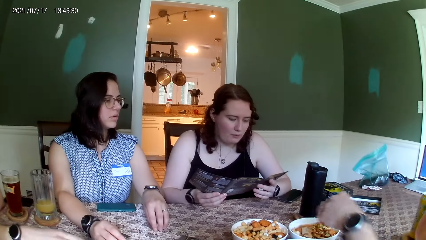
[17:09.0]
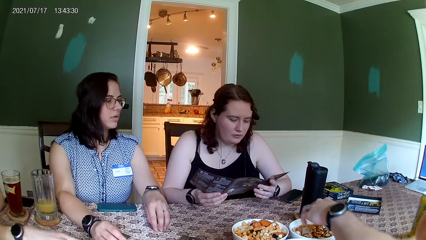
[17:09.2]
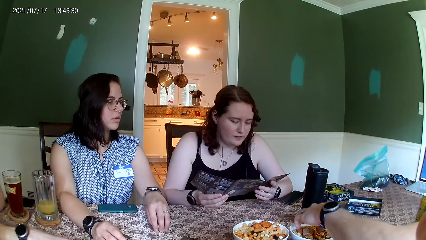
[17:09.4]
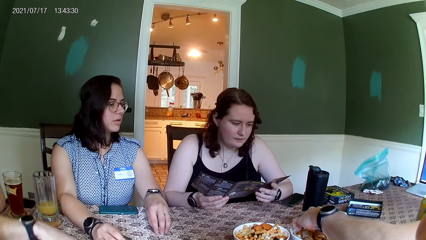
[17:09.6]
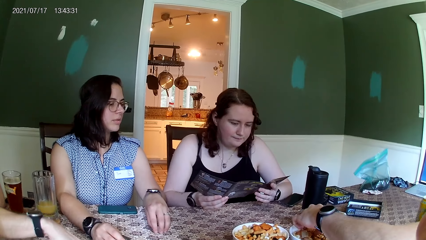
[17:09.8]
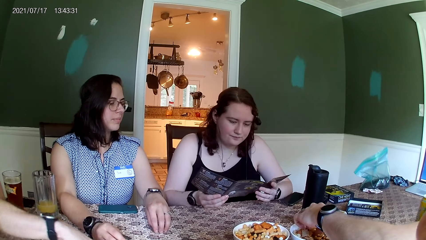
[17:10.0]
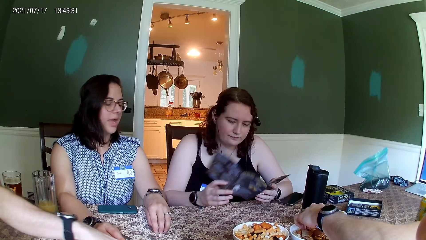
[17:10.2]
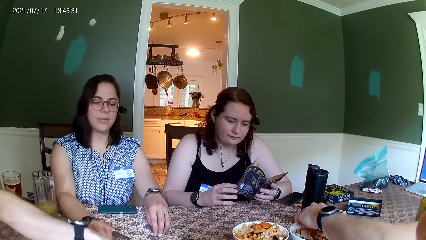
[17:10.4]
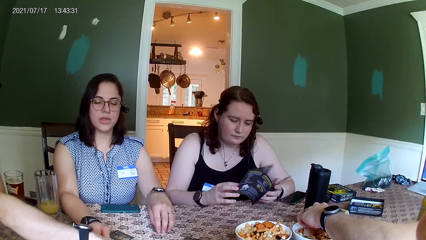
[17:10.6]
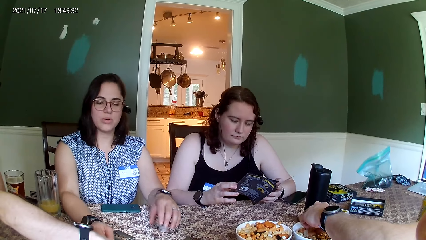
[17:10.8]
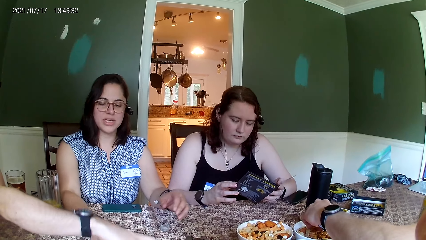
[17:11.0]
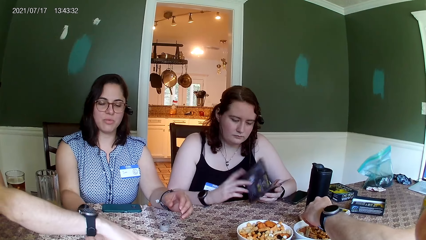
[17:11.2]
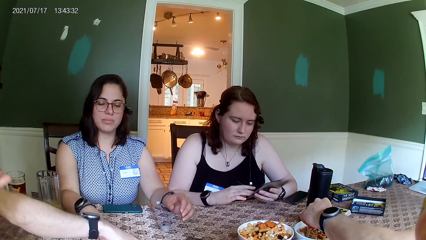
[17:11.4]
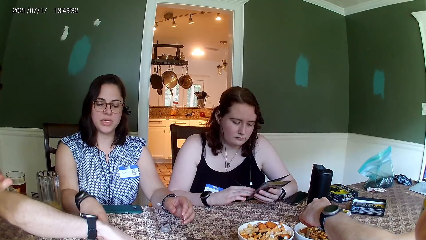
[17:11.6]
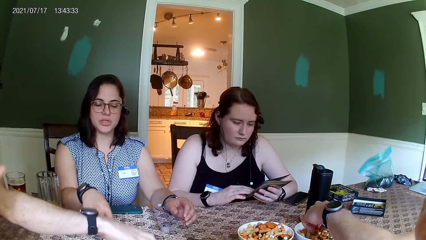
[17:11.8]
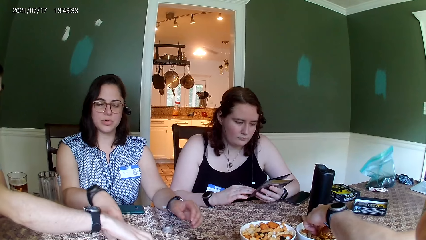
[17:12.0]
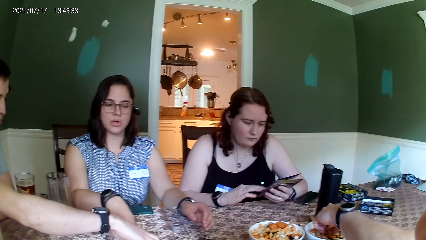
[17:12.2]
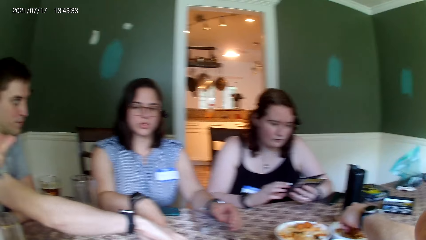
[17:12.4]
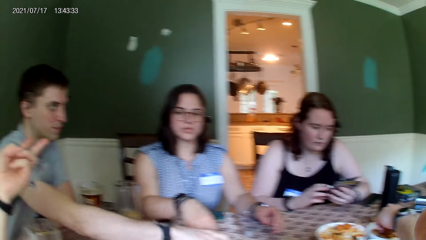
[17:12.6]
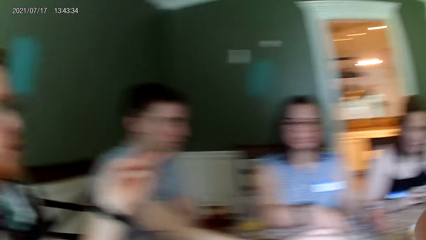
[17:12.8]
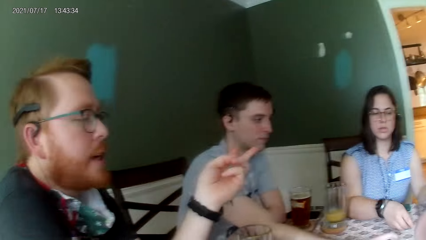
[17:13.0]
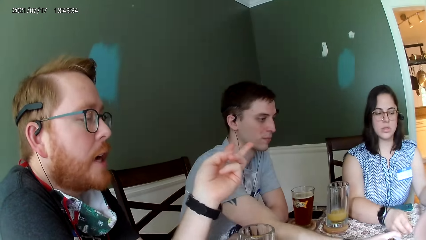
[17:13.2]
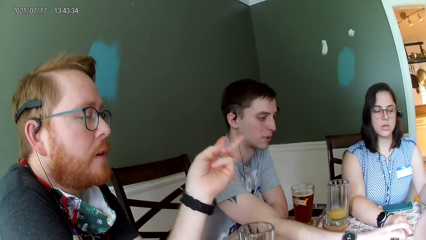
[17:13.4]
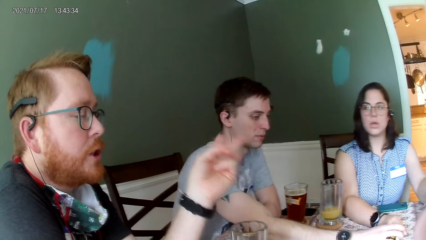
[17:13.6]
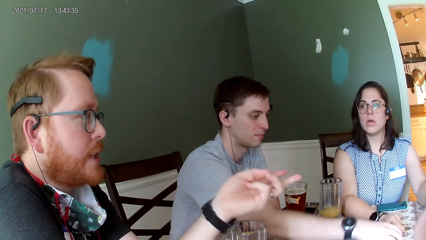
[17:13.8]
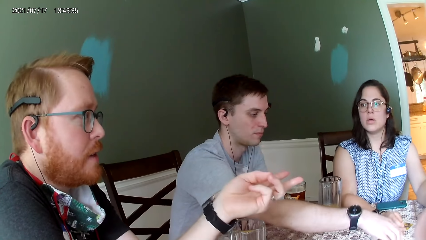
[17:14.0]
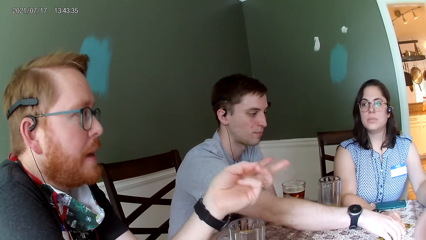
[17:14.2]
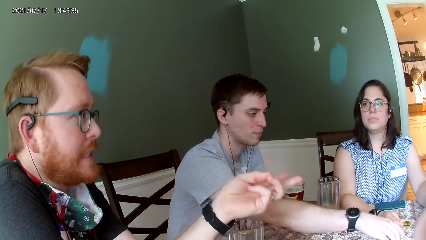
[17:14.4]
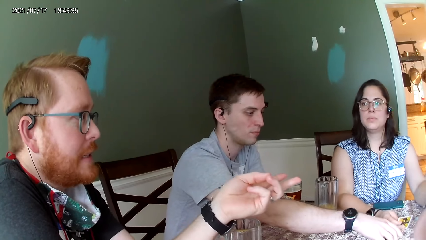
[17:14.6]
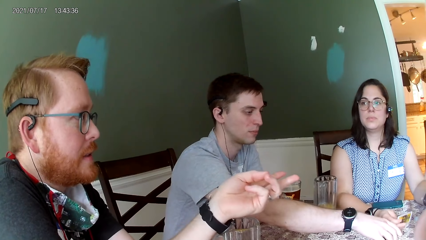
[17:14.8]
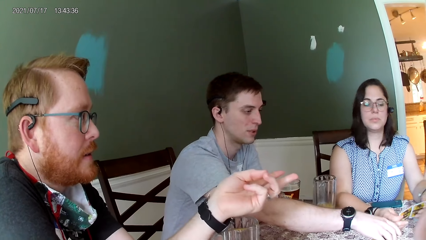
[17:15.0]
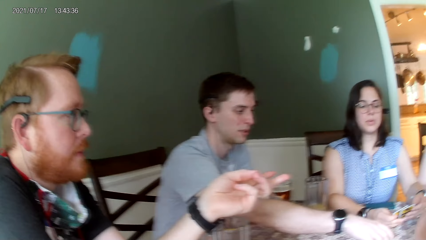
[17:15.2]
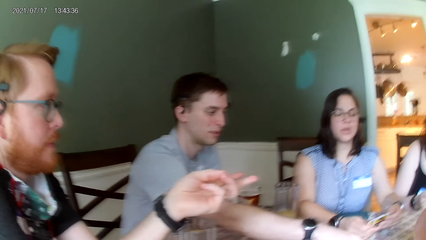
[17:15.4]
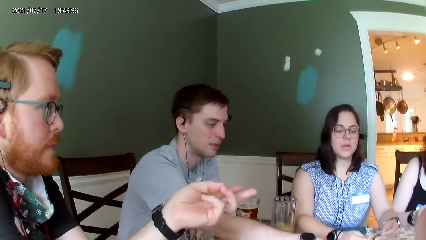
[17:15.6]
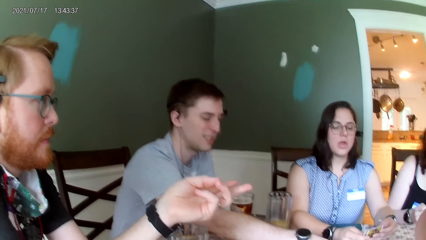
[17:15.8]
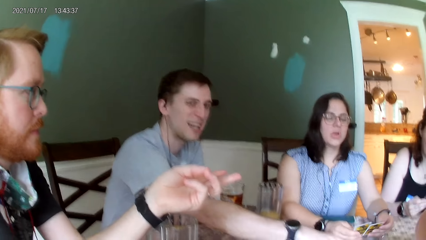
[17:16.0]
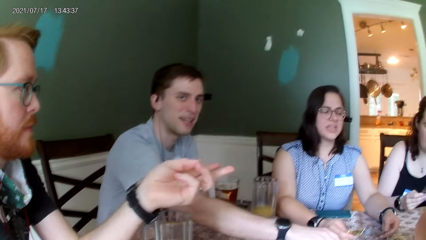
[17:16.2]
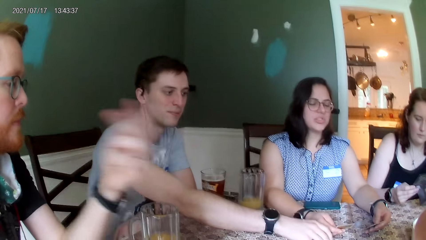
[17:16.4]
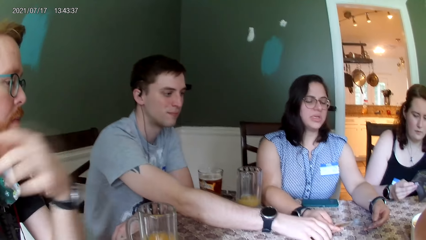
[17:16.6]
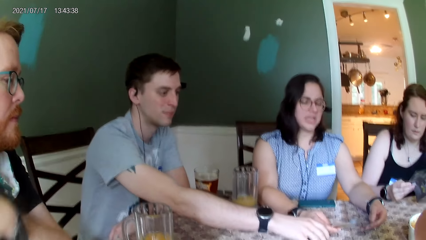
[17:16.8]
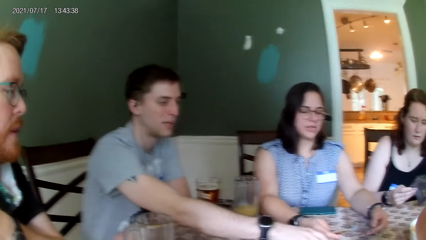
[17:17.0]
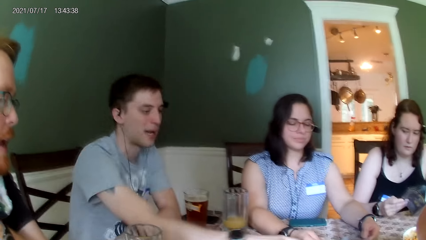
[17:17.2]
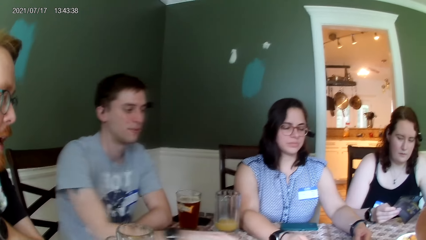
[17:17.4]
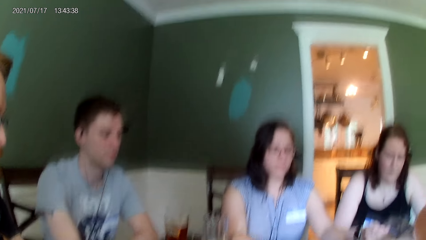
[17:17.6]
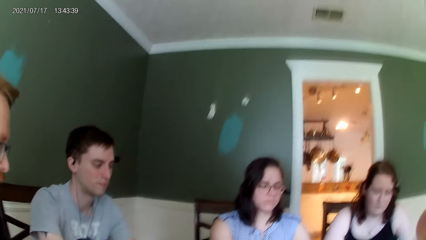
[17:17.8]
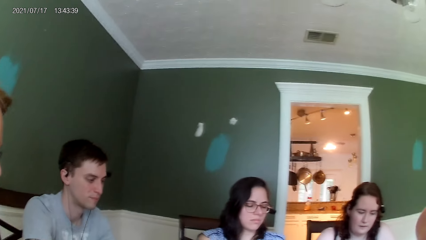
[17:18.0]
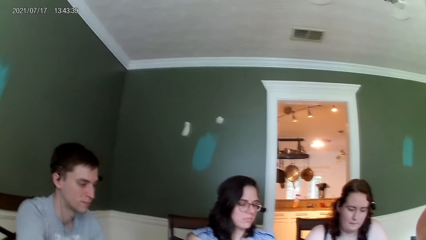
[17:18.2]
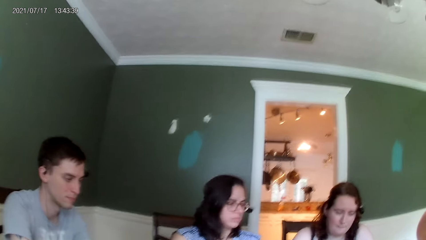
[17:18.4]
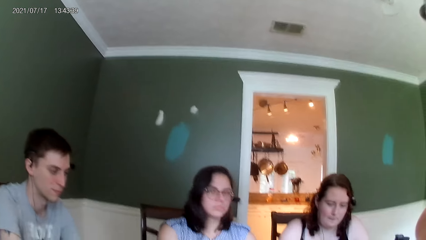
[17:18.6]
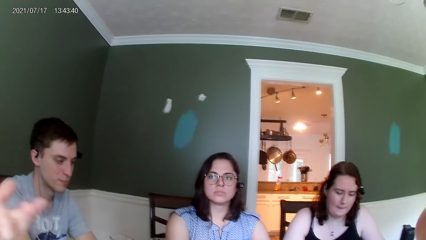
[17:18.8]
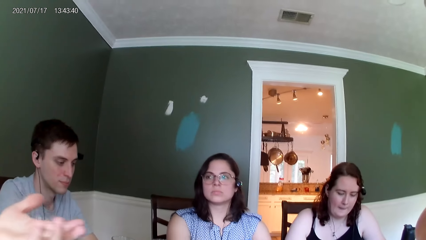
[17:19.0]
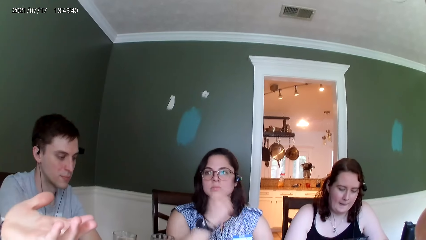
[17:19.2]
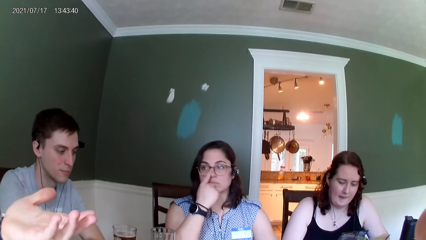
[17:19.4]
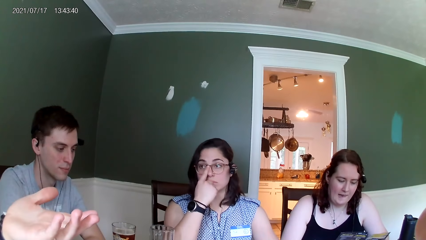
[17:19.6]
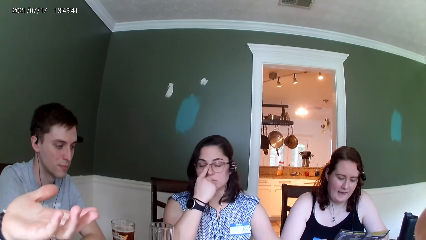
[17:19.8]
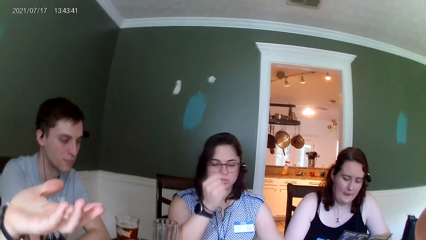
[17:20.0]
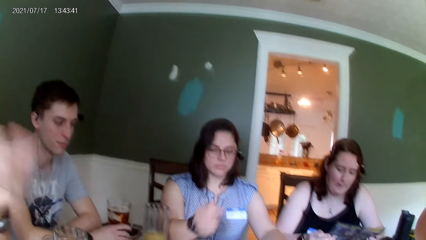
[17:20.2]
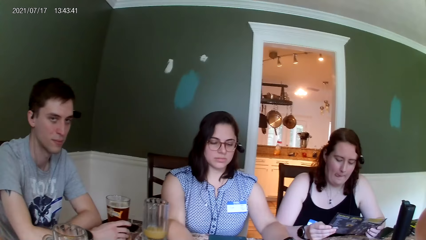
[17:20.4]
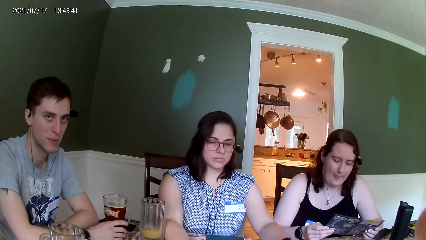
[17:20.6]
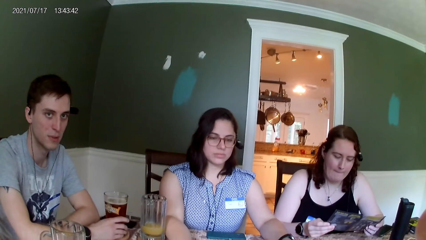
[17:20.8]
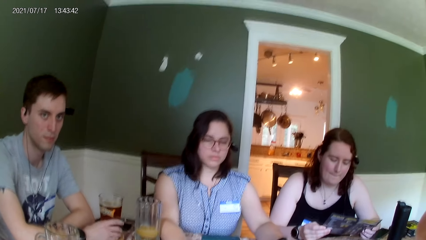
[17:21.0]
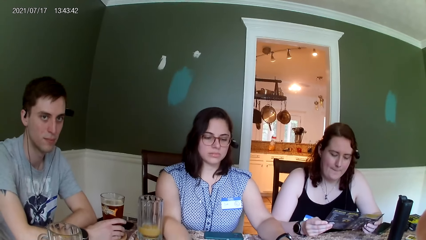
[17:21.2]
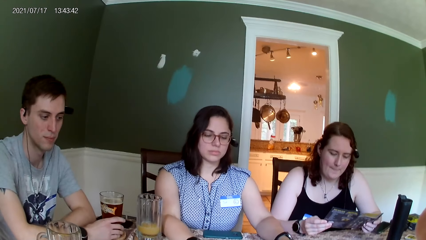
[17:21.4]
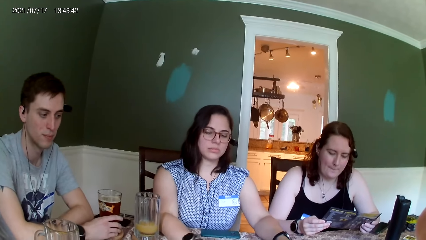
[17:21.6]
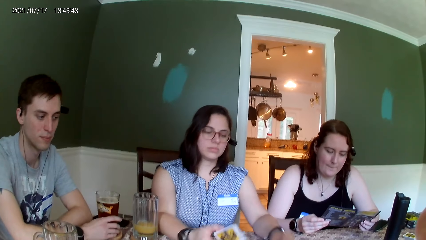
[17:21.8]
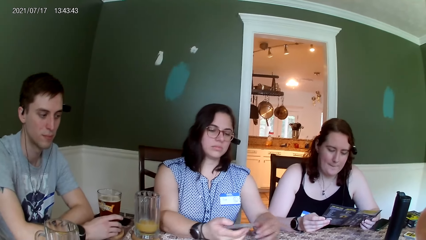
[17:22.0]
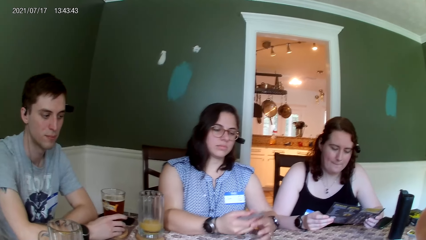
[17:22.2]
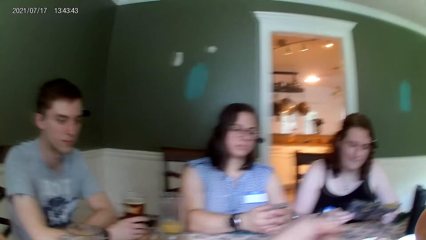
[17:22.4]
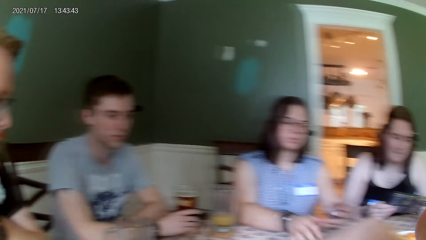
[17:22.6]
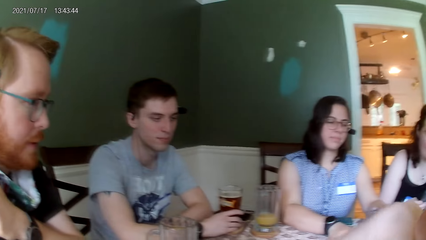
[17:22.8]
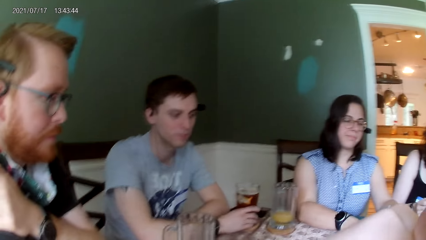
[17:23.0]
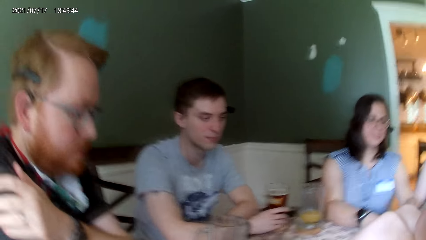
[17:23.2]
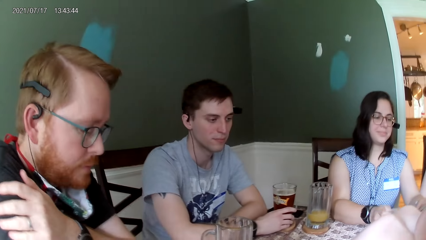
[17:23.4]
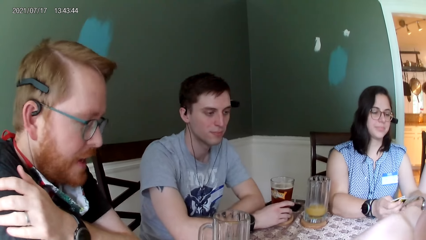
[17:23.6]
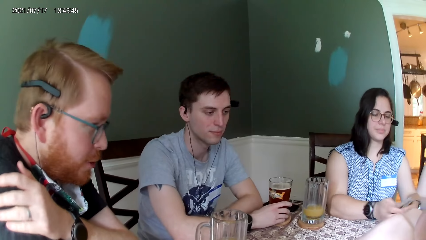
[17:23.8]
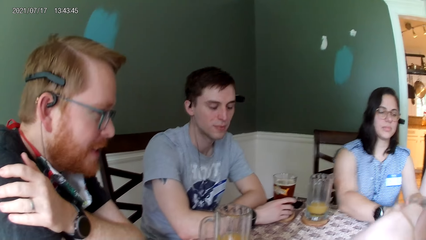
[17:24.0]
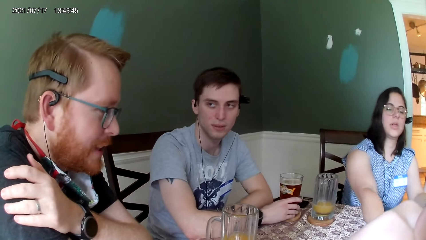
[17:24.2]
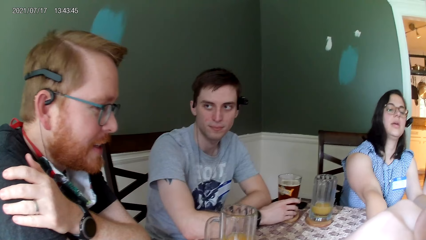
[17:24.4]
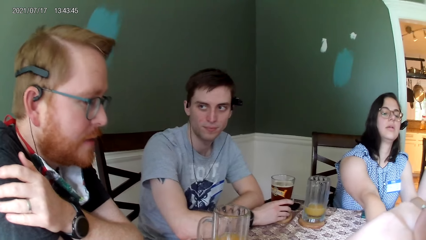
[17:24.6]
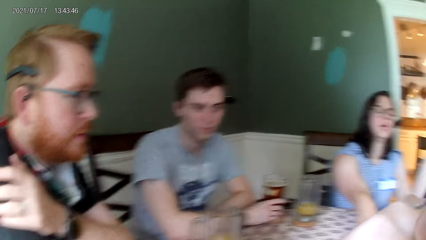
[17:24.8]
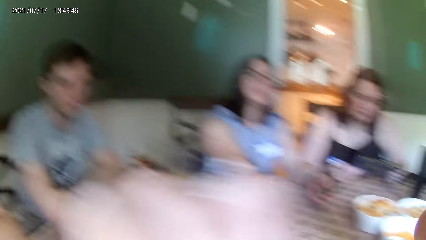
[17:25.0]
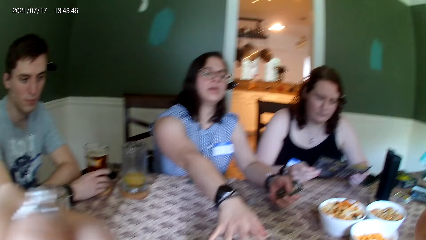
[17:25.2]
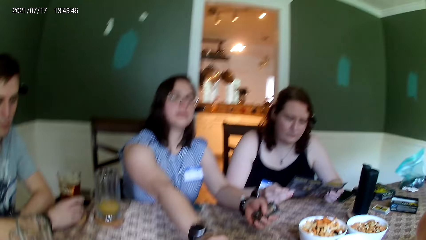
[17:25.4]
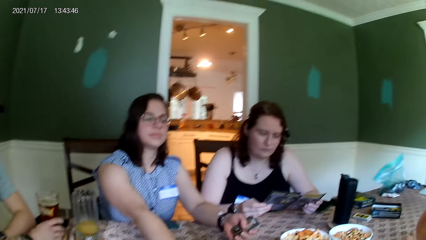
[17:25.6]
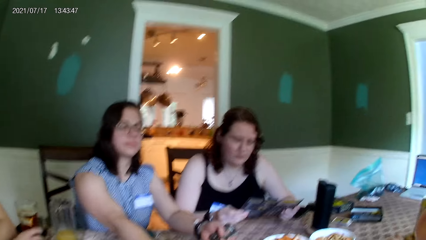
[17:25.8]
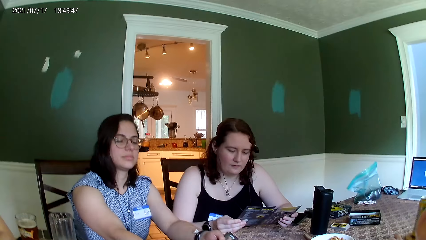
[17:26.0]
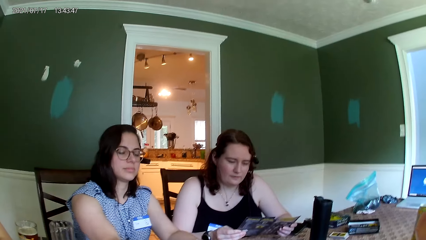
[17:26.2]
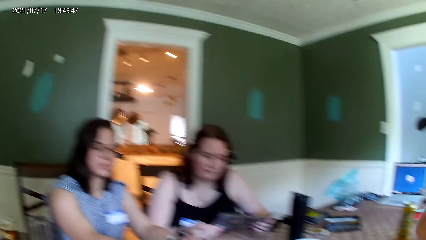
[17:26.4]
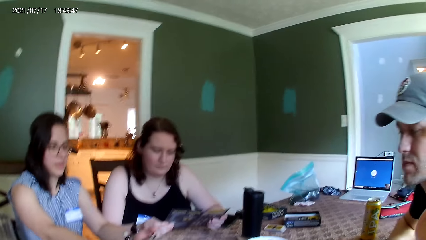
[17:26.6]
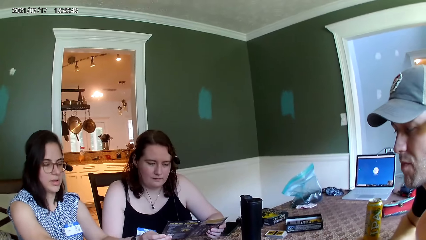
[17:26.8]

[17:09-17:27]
The man picks food from the bowl on the table with his left hand. The woman passes a card in her left hand to her right hand, adjusts her glasses with her right hand, and holds a pack of cards in her left hand. The camera wearer touches her face with her left hand.
